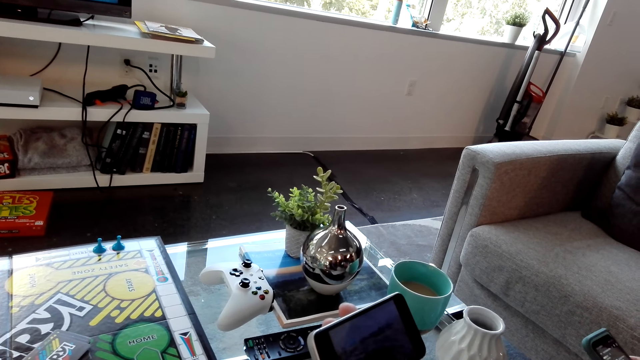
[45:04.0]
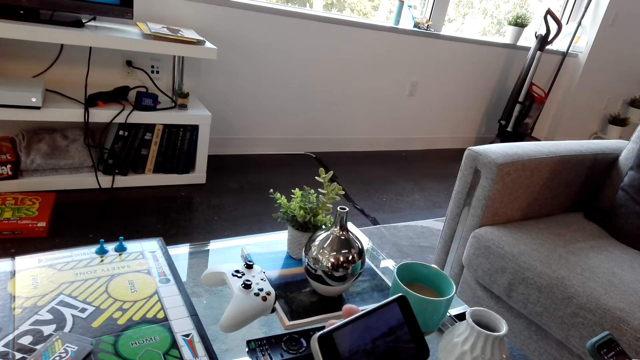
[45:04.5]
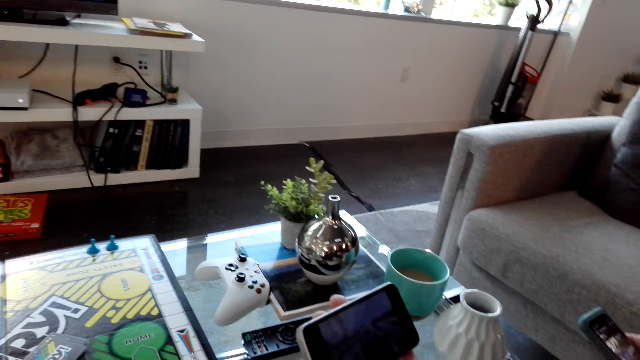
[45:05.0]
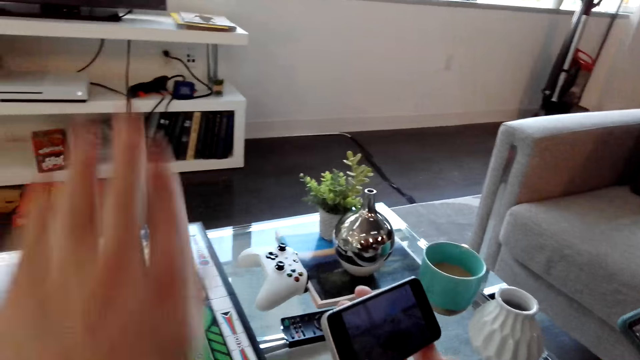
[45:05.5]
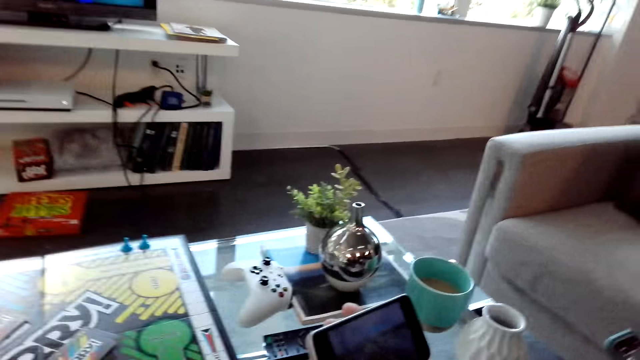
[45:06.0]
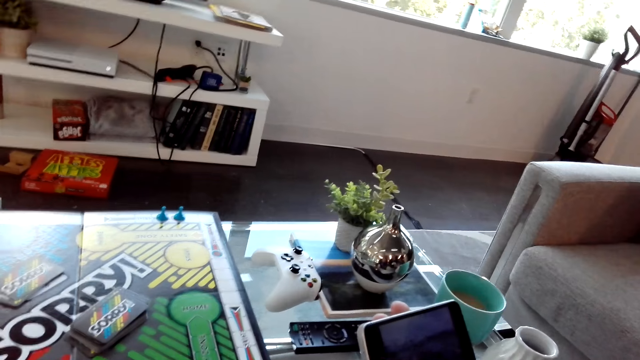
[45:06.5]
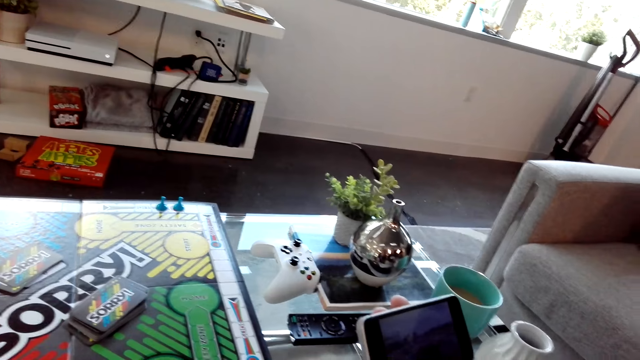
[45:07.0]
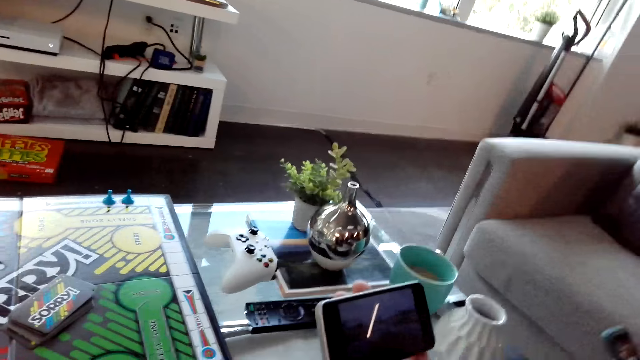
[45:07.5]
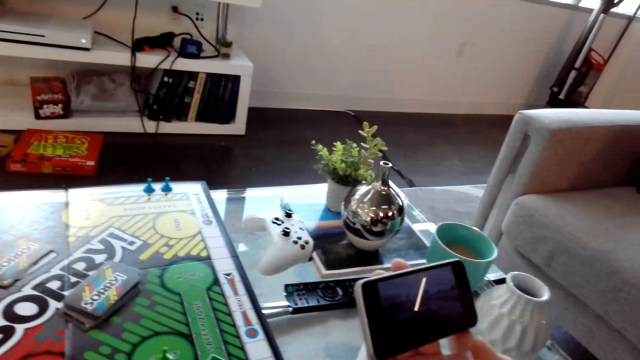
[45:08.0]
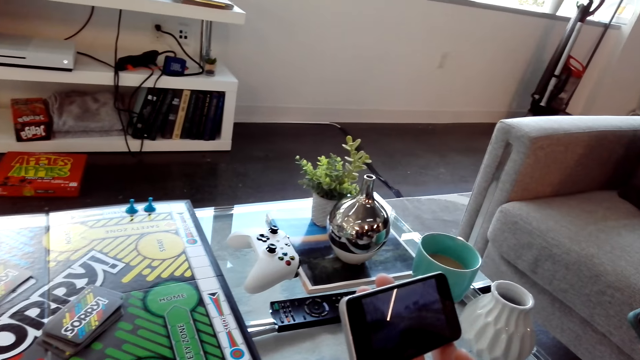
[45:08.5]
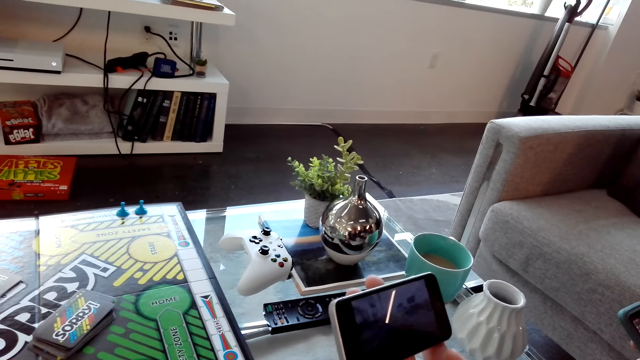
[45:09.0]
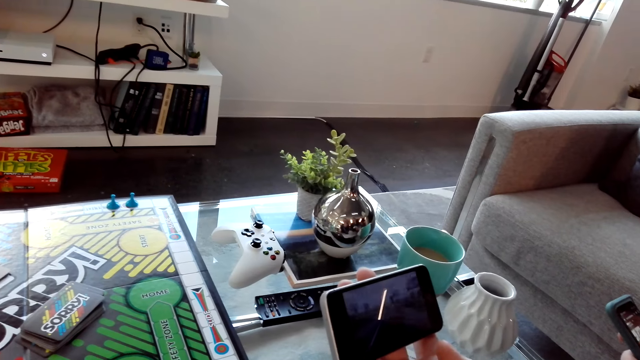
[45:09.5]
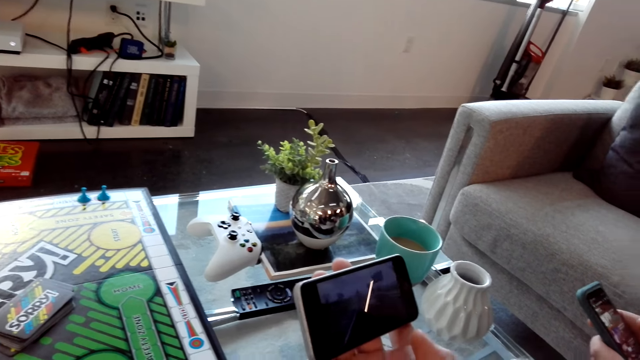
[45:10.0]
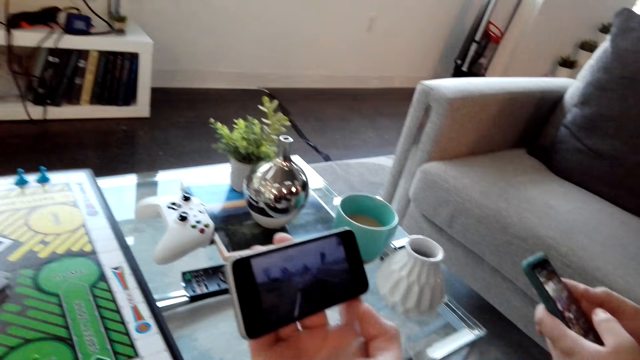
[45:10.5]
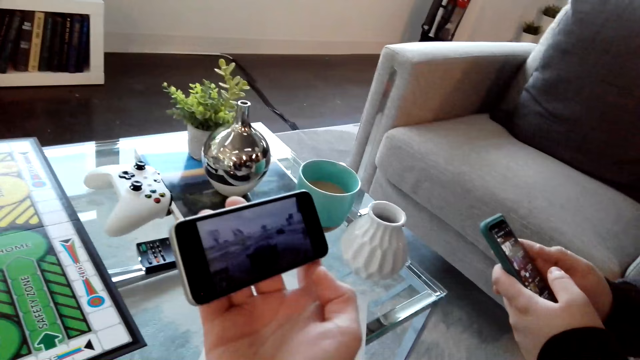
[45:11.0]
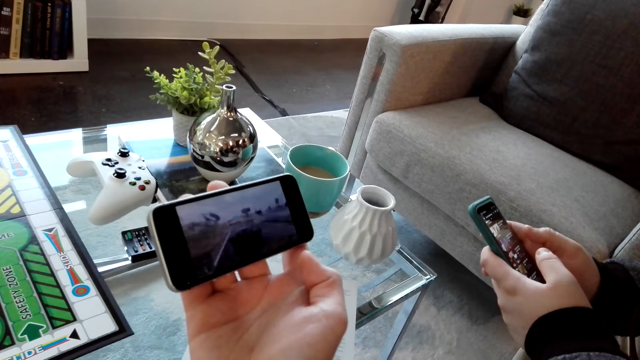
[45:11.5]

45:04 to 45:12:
The camera wearer lifts up the hand and puts the hand down. They look at the phone.

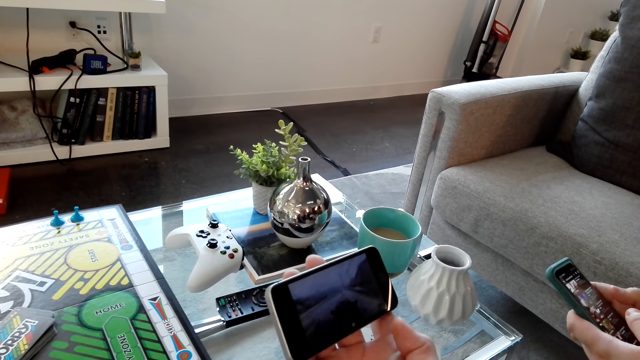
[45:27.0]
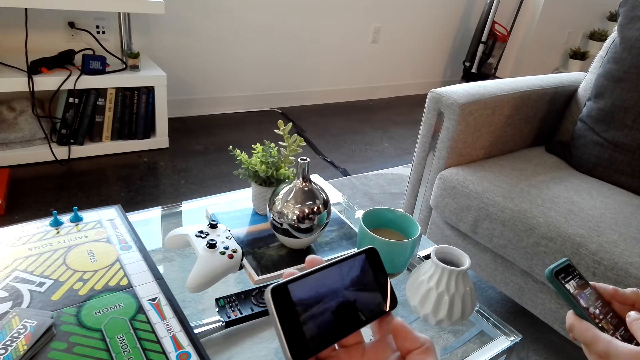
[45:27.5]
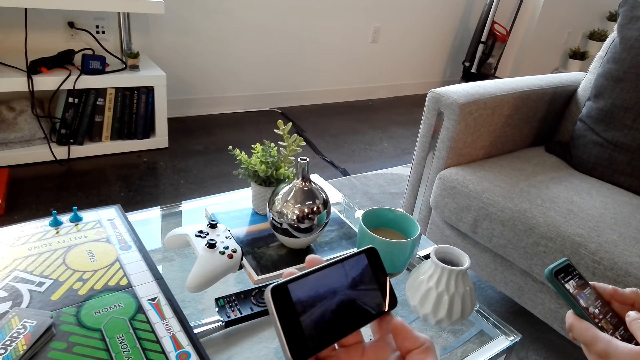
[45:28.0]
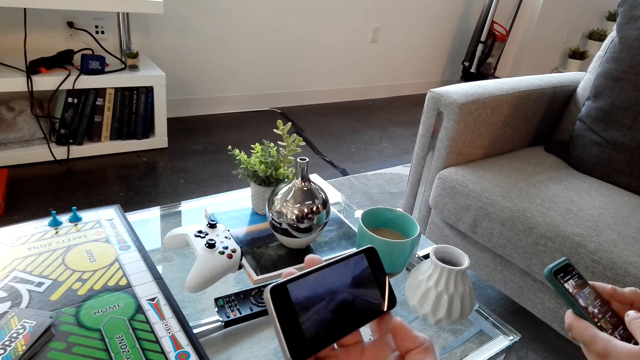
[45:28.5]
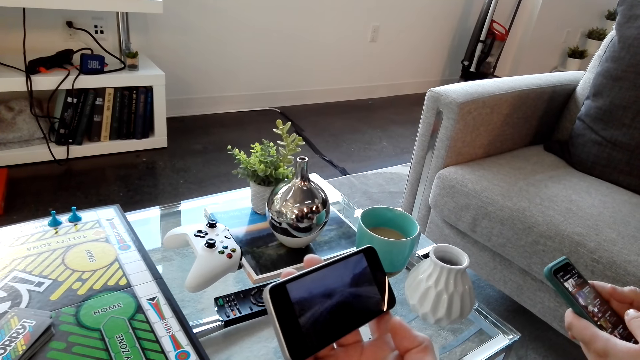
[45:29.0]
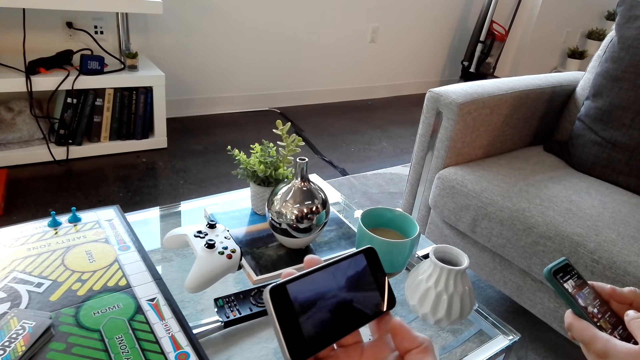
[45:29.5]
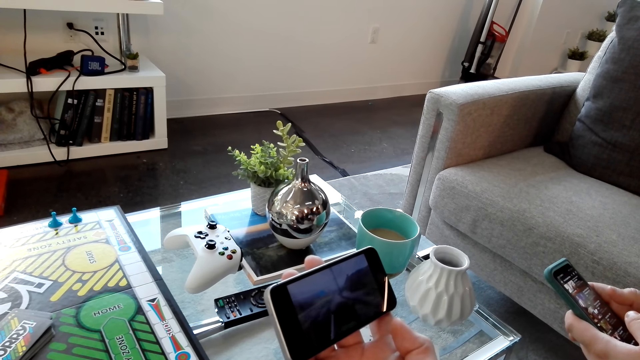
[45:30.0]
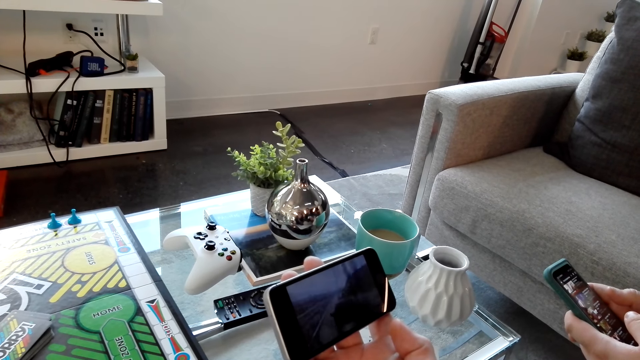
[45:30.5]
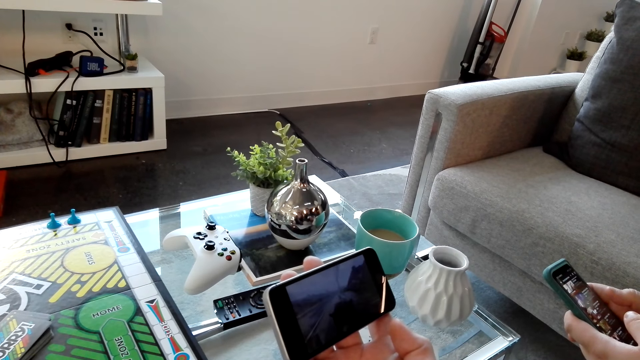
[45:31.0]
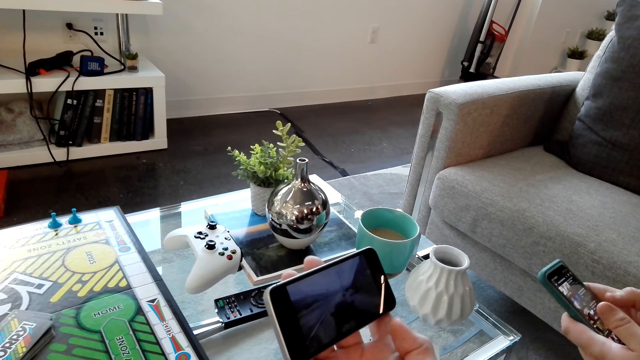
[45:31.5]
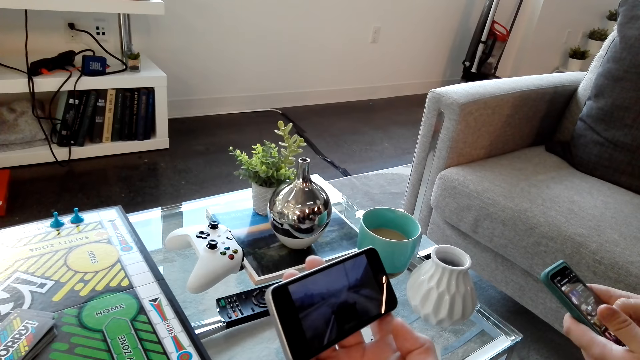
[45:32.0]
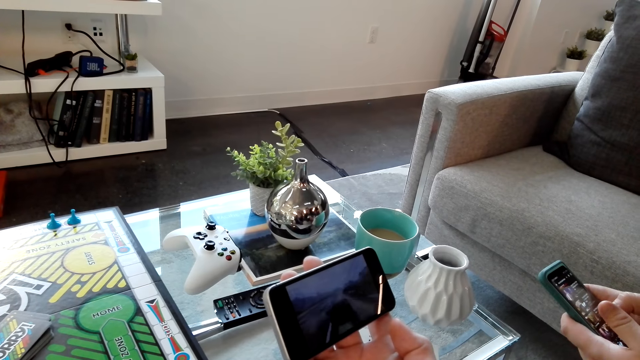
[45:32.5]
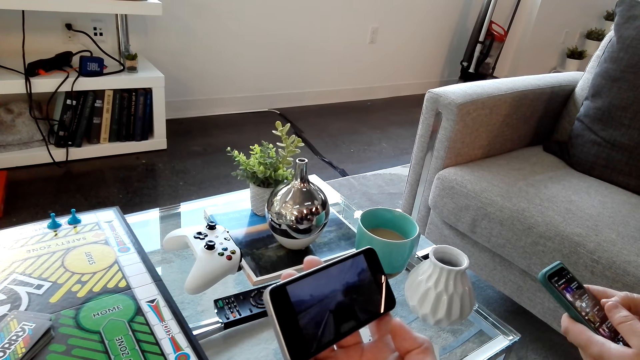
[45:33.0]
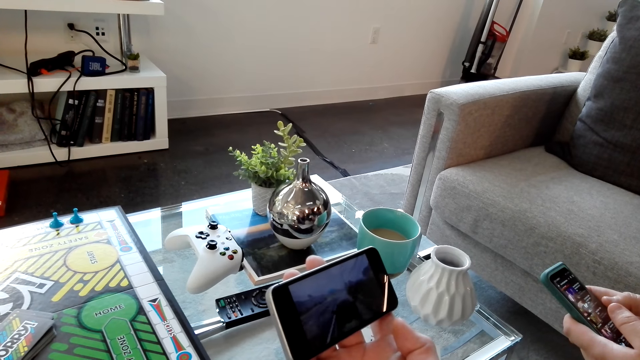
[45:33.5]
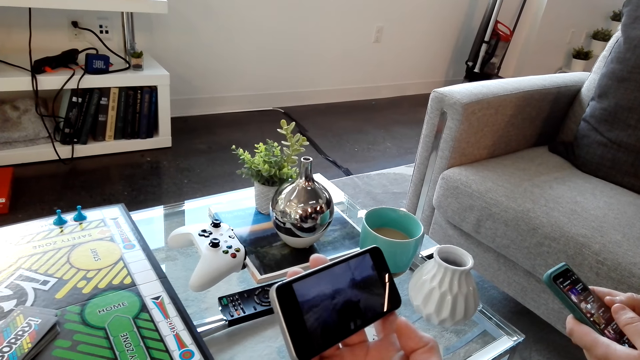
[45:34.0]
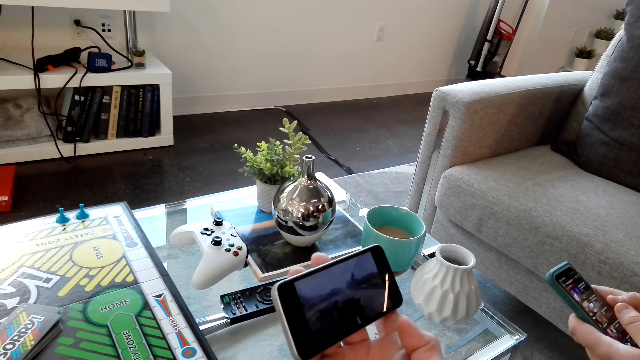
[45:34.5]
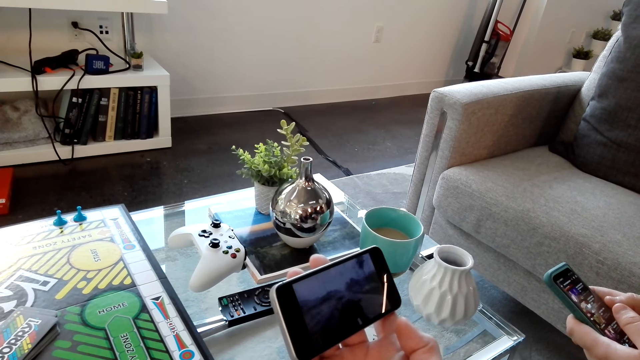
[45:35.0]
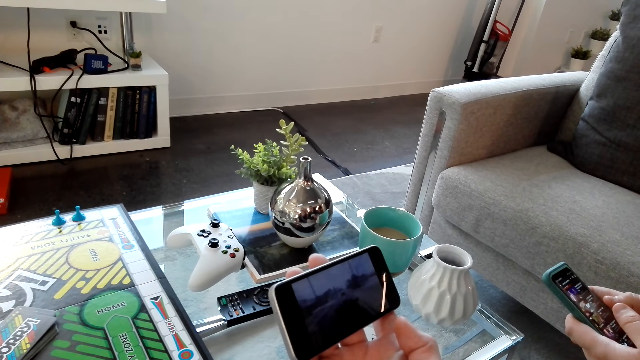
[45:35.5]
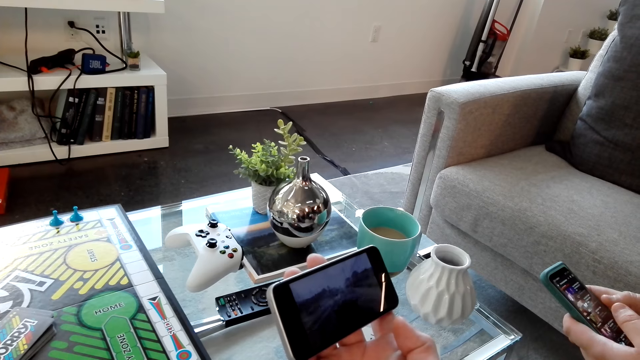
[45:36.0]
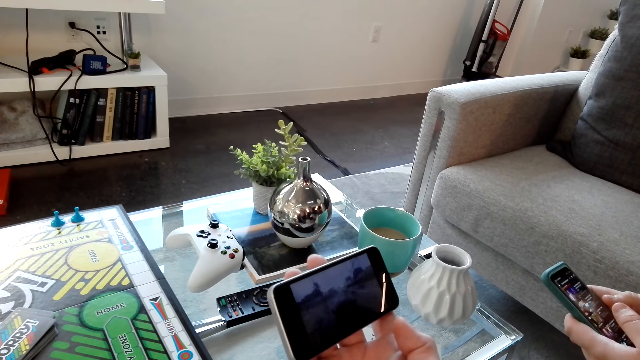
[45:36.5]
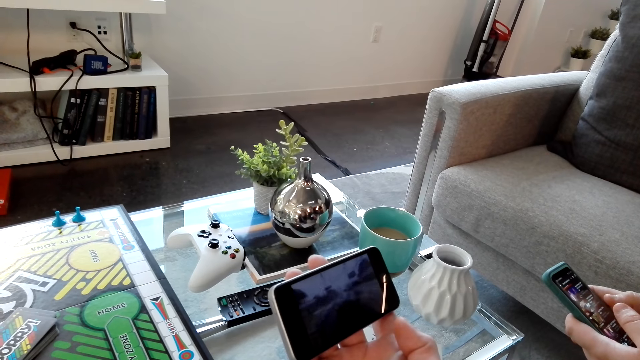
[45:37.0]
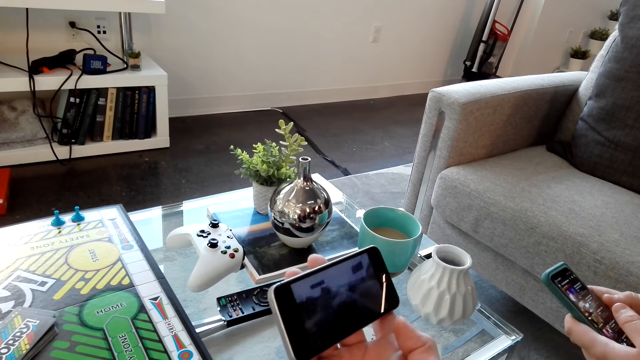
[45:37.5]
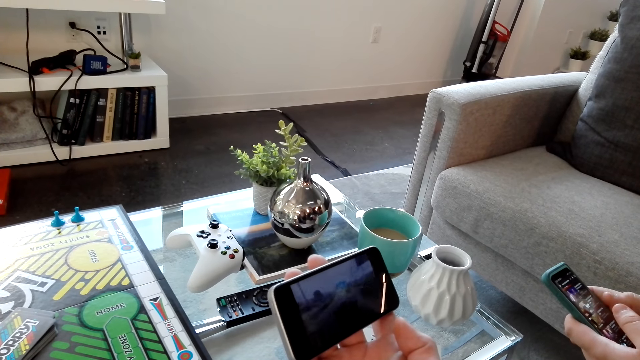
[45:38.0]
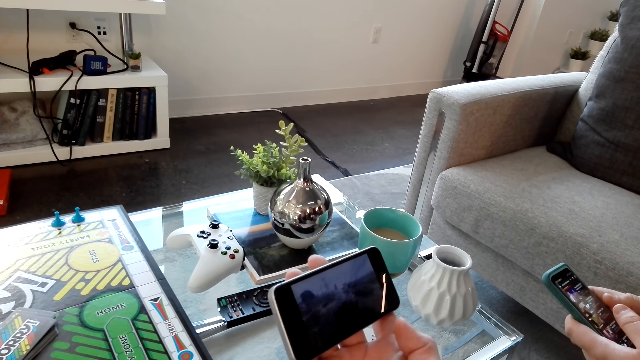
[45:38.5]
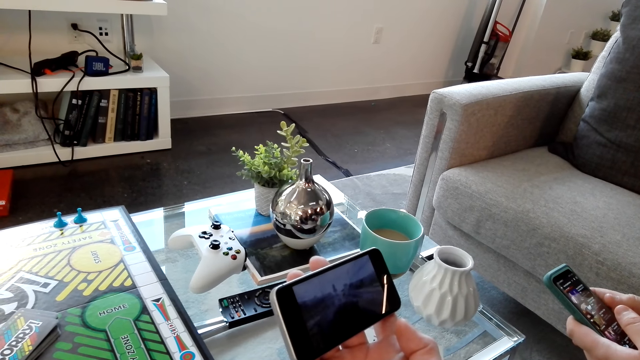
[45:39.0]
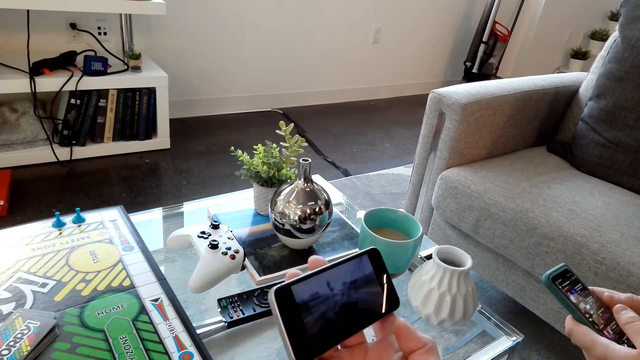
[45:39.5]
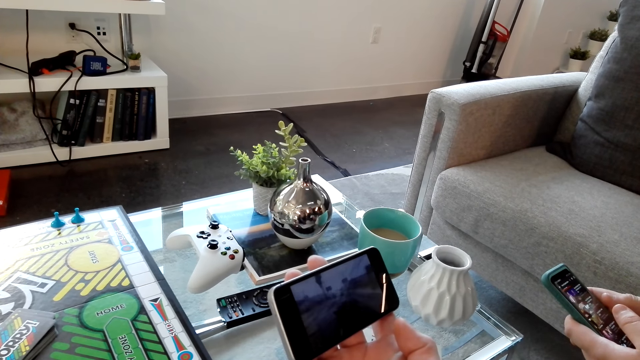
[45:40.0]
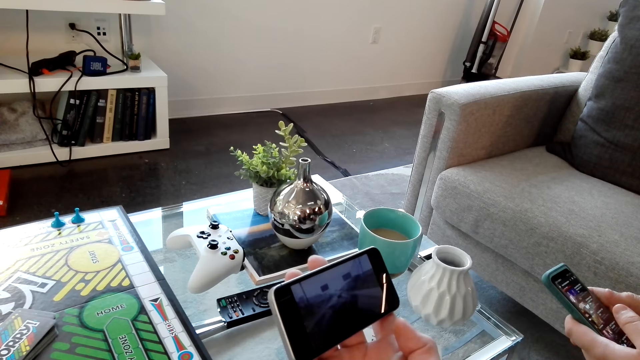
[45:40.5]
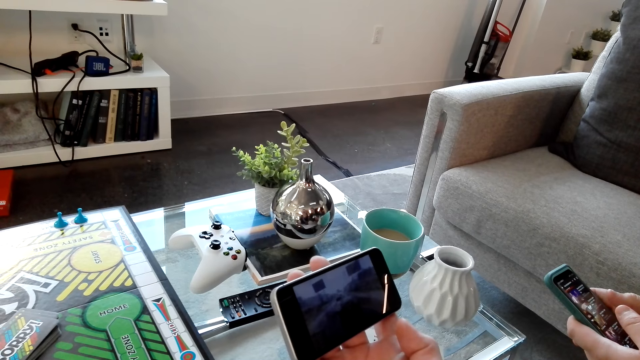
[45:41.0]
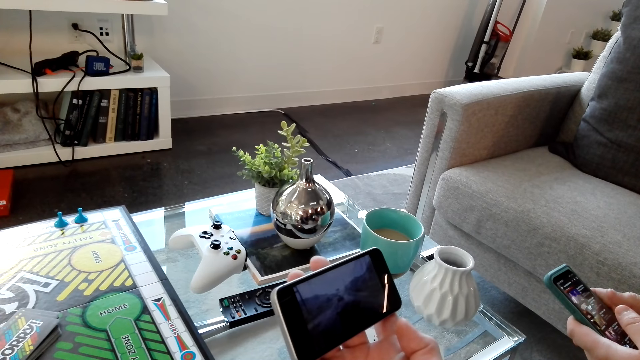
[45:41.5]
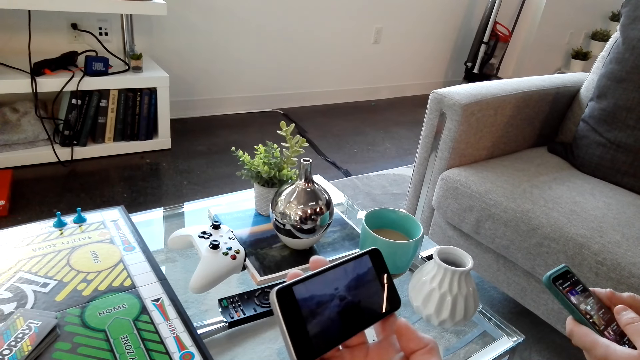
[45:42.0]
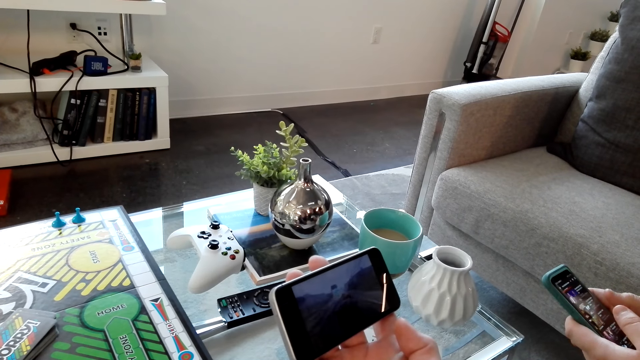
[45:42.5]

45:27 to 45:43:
The camera wearer and a person watch a video on the phone. The person uses the phone. The camera wearer and the person watch the video on the phone. The person dialogues with the camera wearer.
